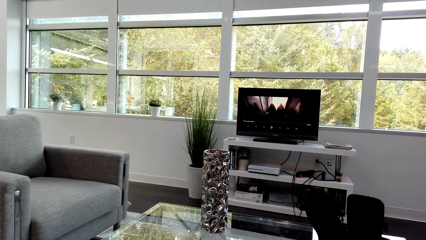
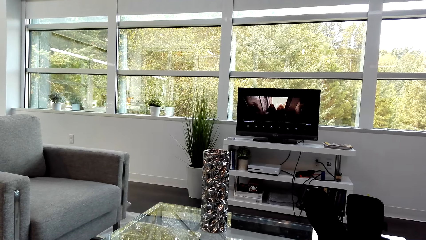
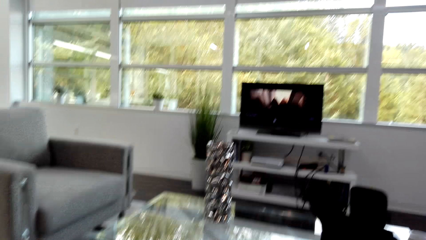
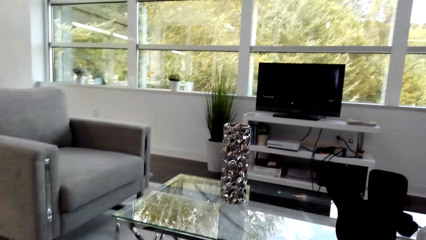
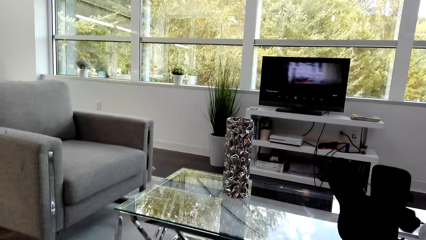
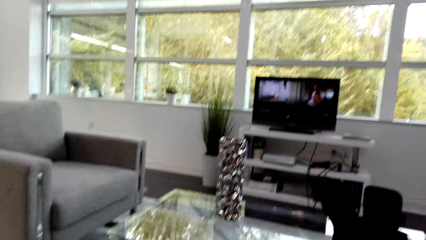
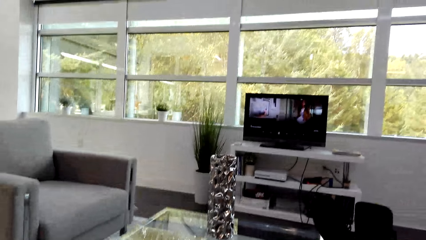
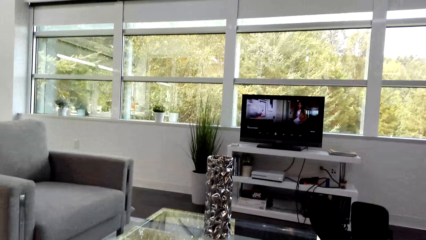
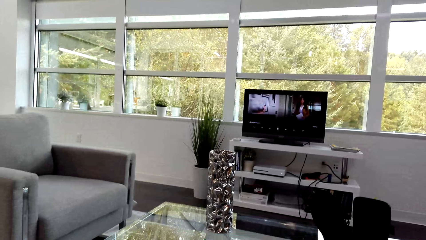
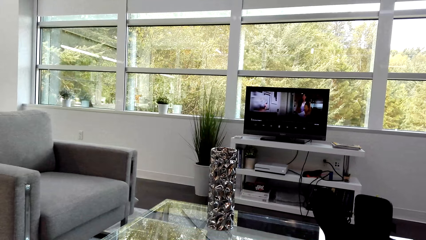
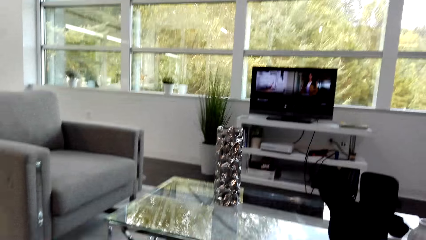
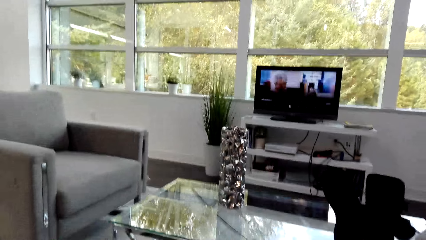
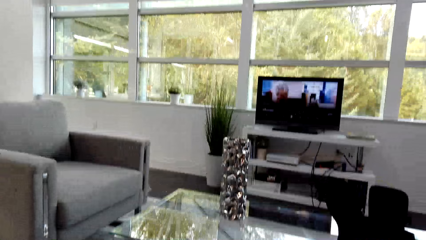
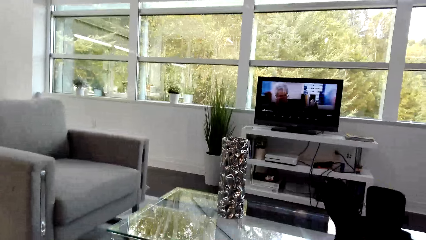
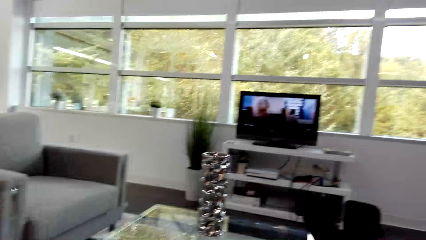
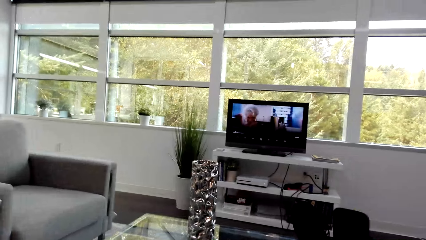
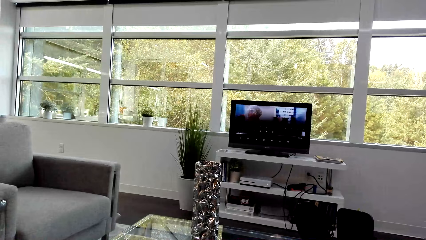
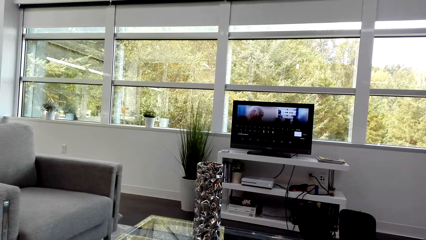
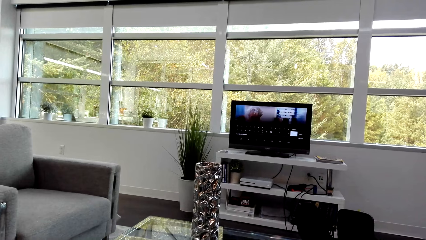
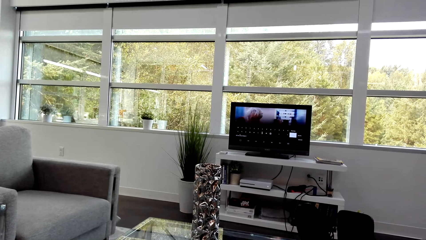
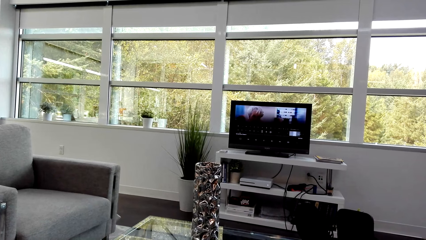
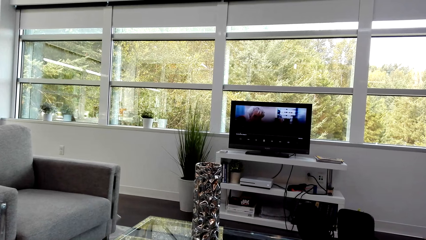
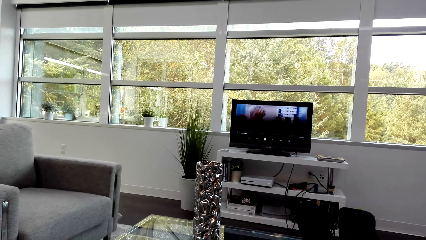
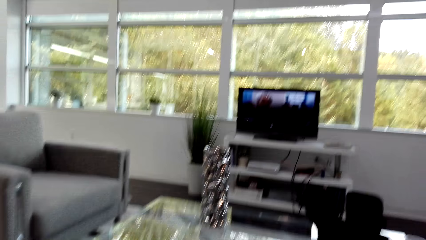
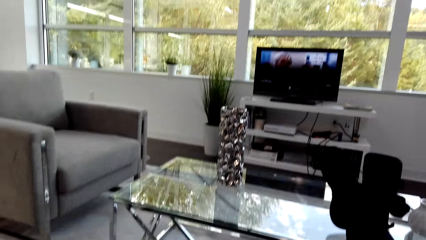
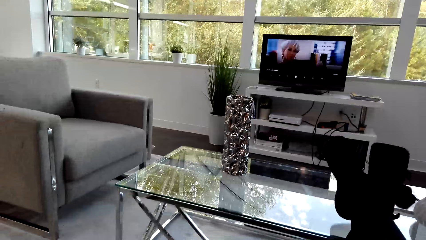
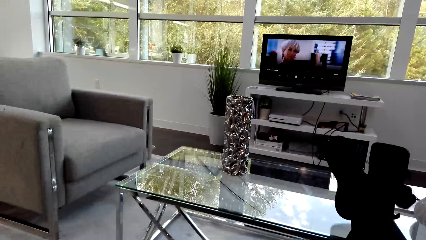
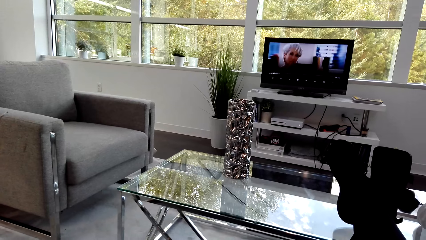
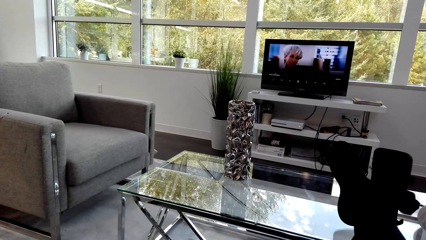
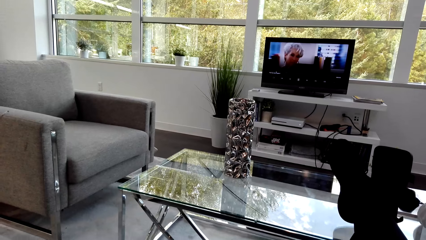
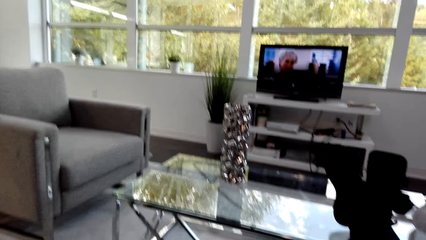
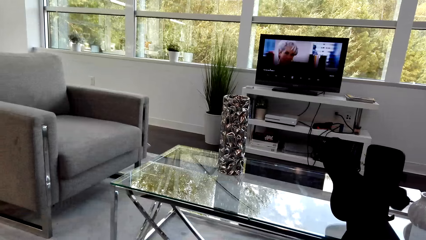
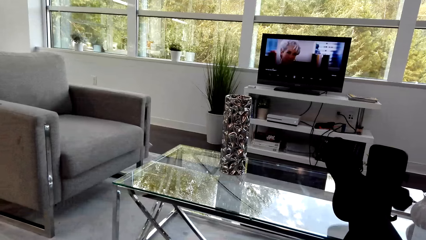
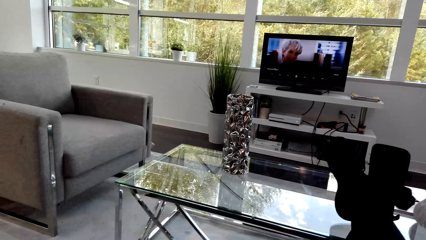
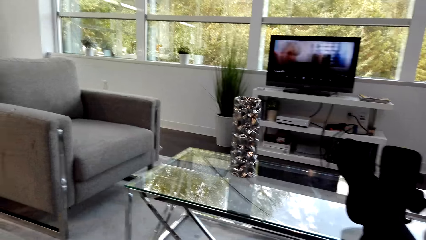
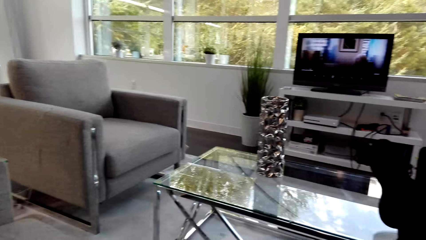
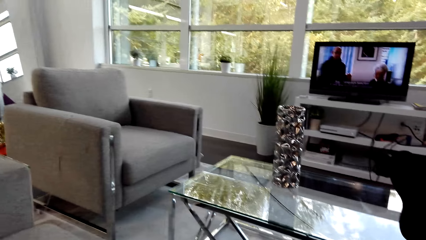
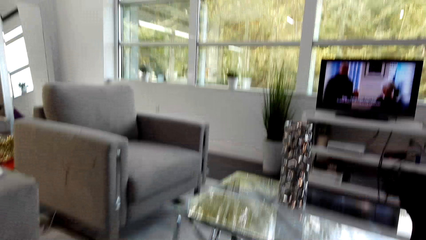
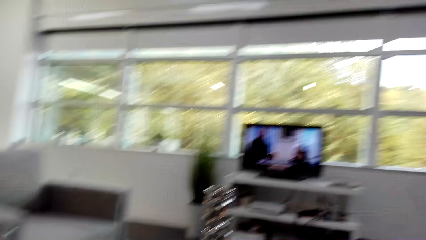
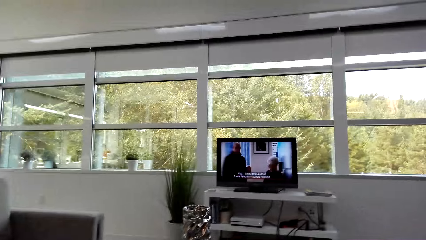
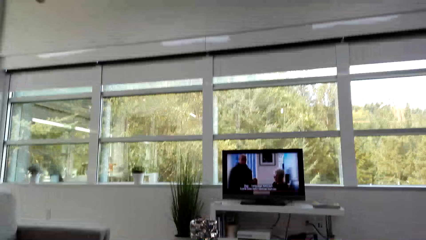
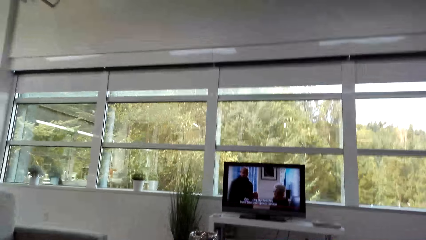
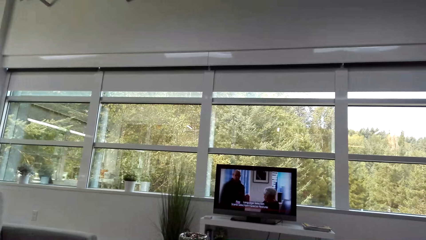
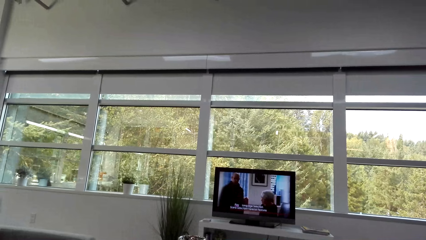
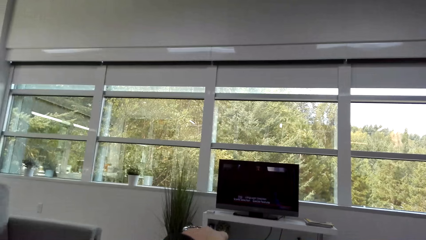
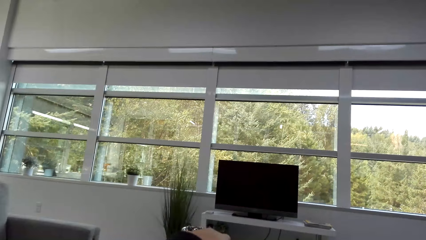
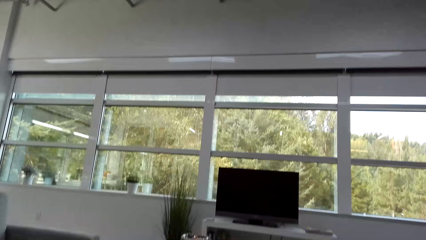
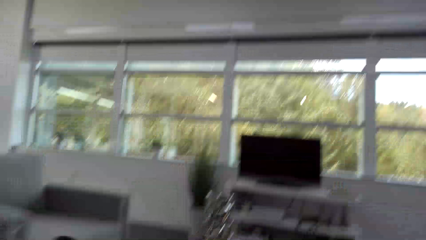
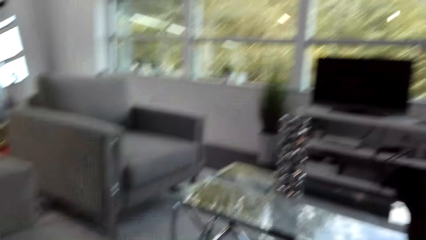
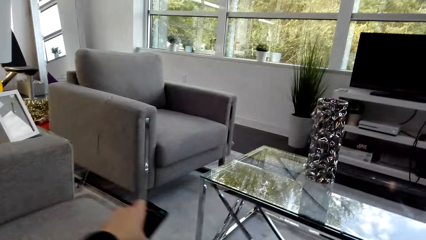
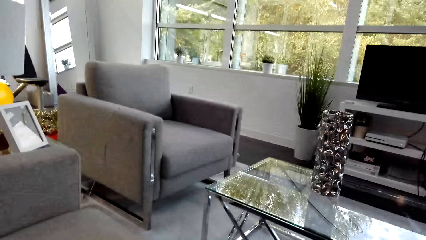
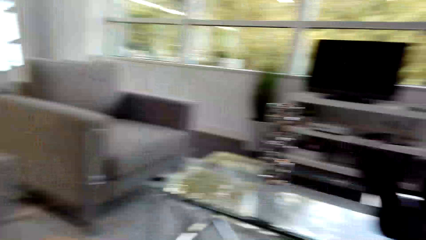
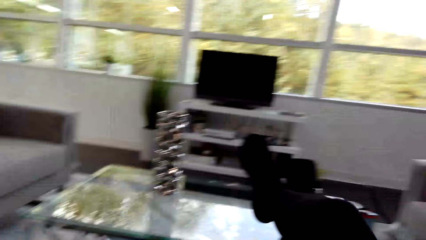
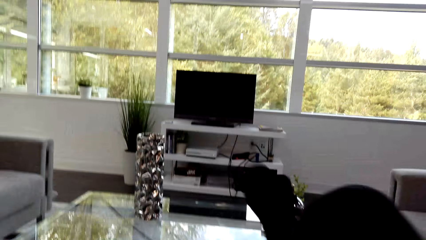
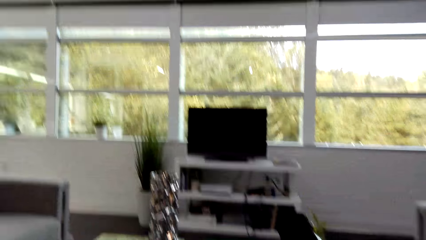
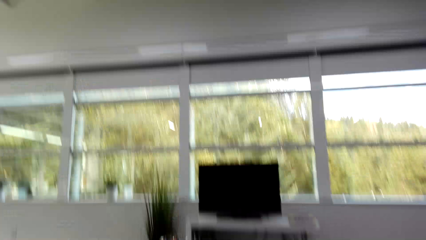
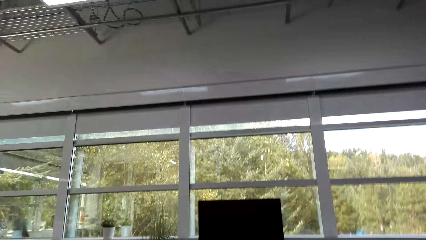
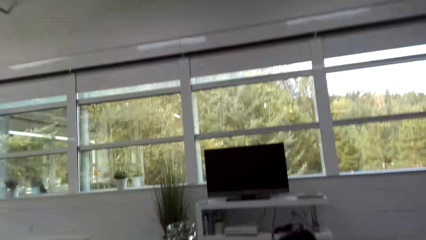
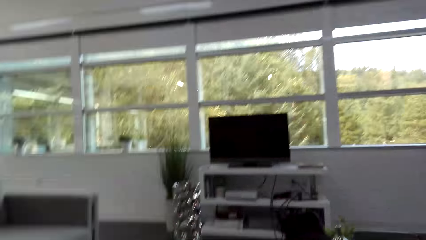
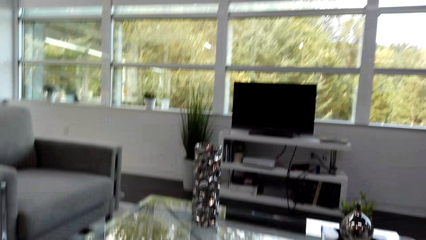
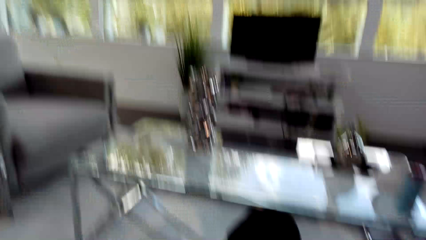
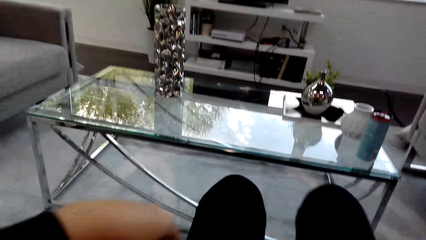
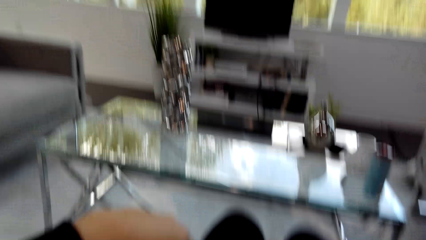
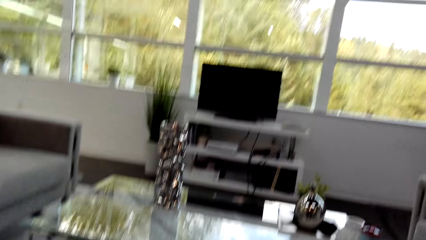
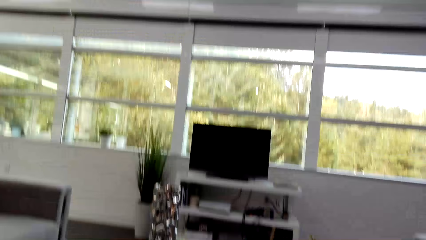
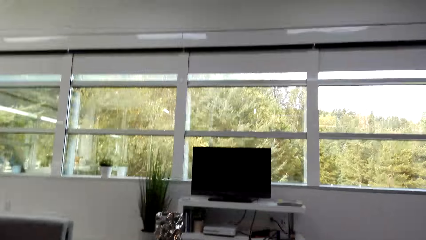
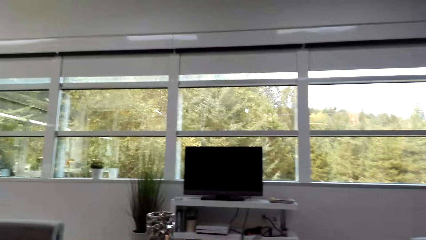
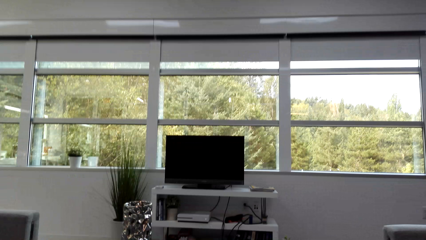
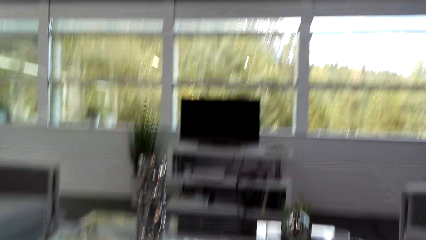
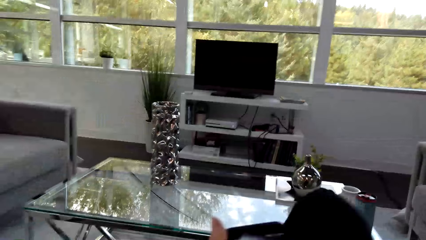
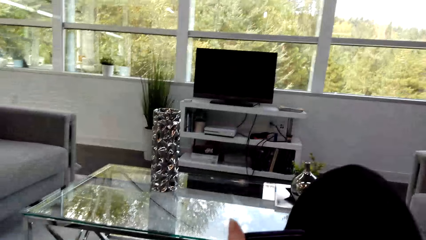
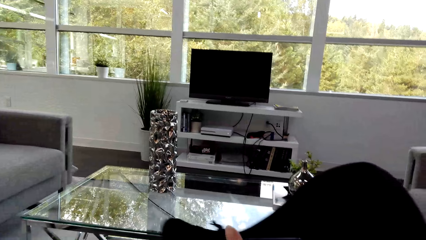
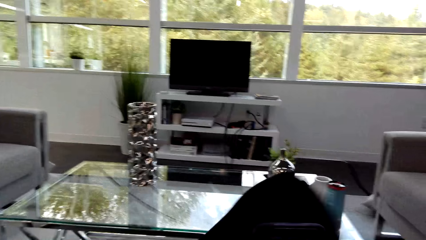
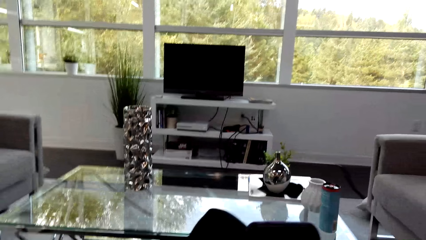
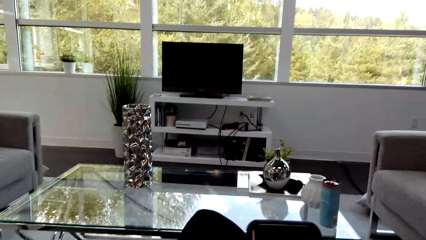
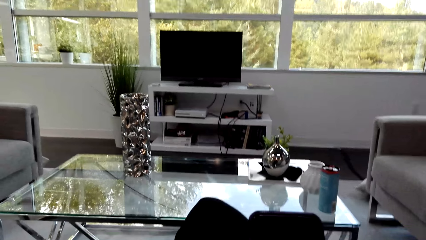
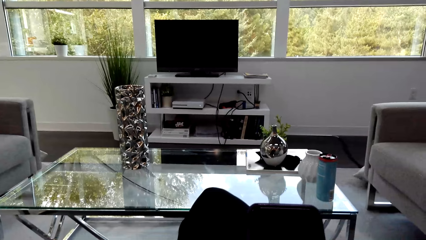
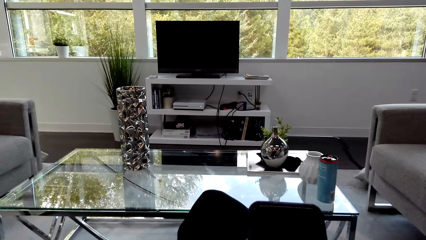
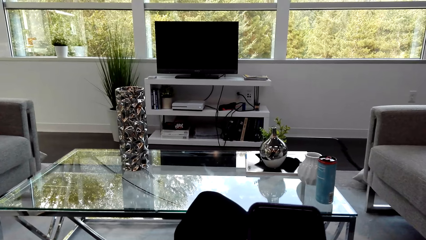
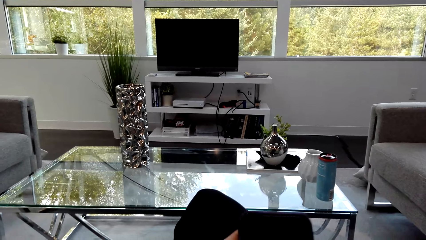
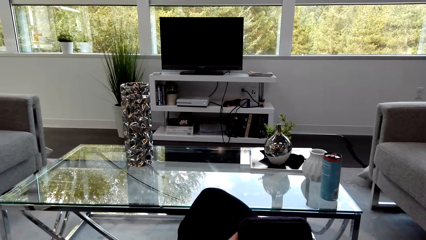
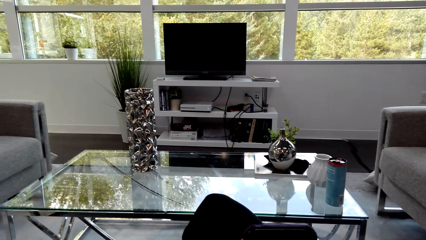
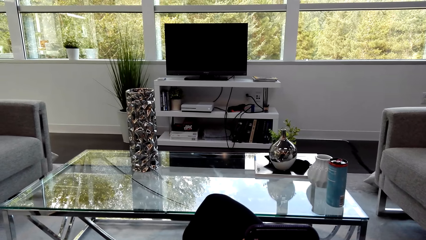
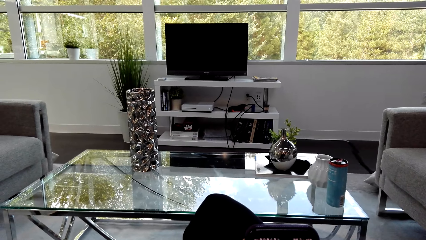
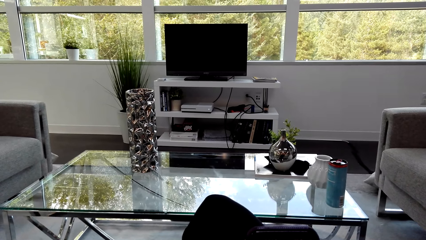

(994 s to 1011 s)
The camera wearer converses with a person. They hold a cellphone. They adjust themselves. They operate the phone.
